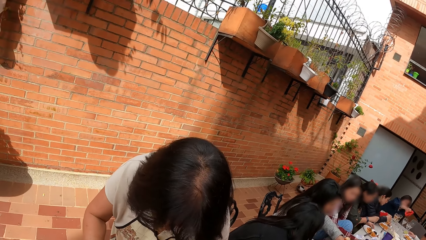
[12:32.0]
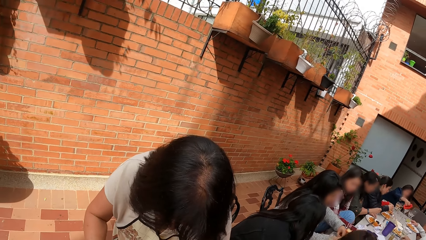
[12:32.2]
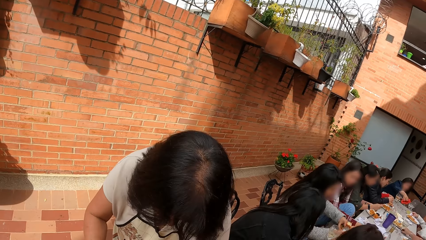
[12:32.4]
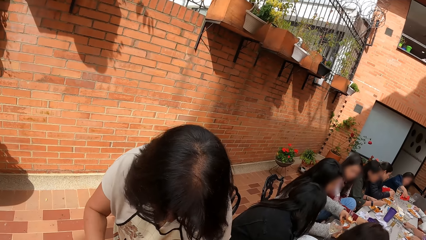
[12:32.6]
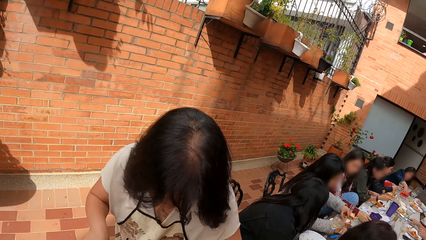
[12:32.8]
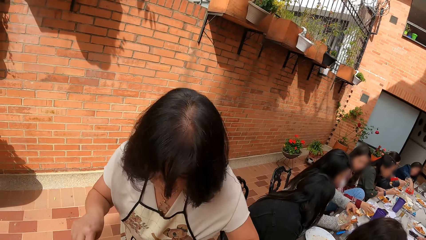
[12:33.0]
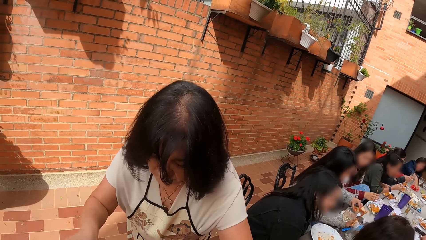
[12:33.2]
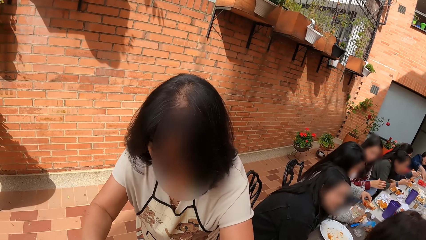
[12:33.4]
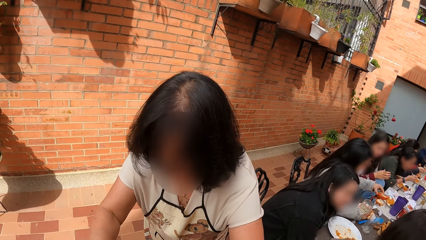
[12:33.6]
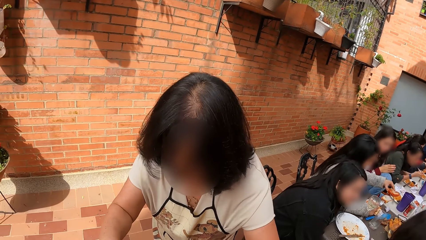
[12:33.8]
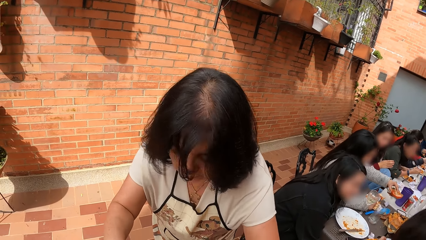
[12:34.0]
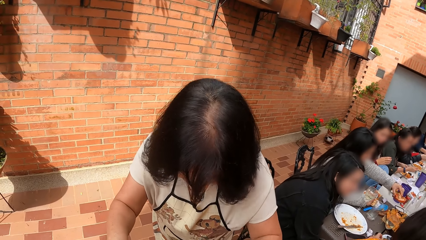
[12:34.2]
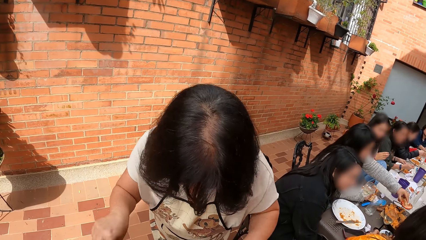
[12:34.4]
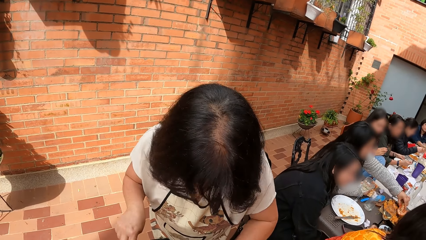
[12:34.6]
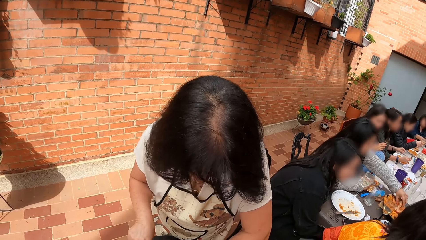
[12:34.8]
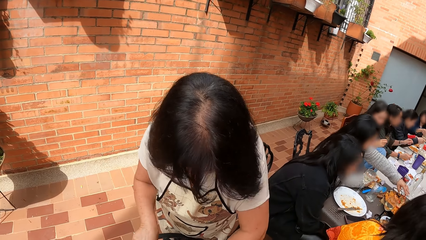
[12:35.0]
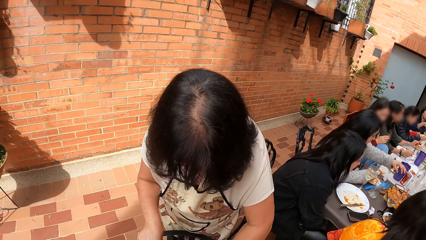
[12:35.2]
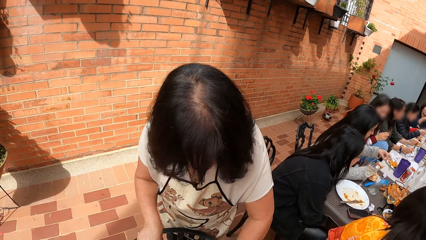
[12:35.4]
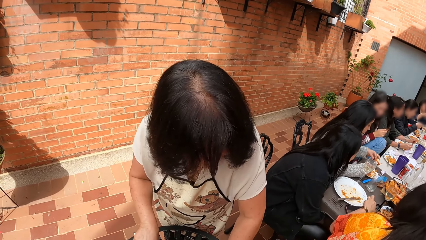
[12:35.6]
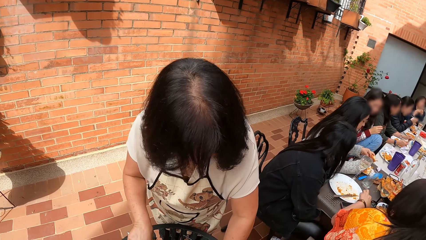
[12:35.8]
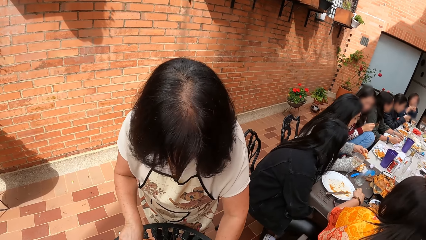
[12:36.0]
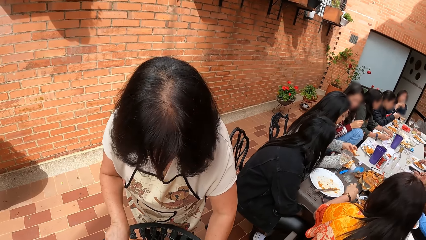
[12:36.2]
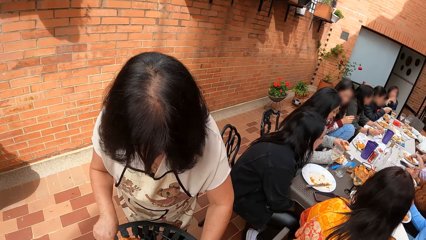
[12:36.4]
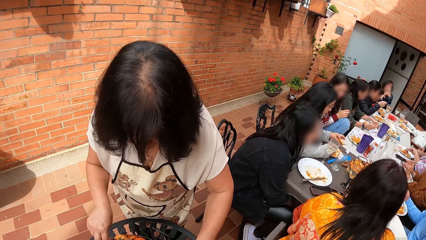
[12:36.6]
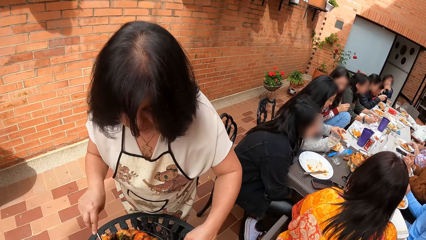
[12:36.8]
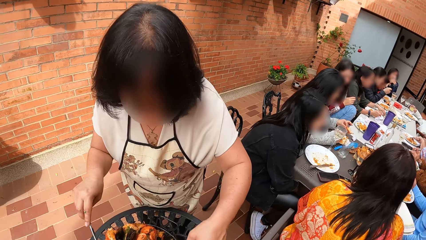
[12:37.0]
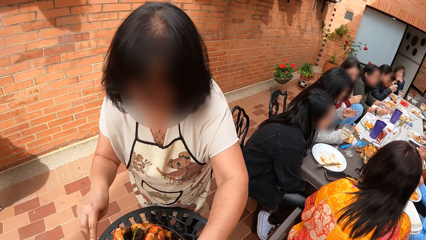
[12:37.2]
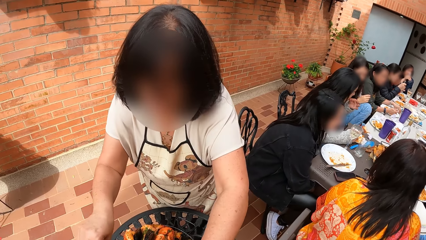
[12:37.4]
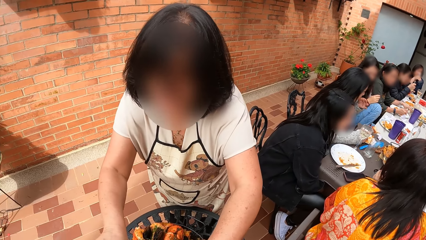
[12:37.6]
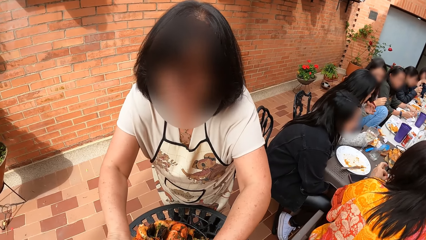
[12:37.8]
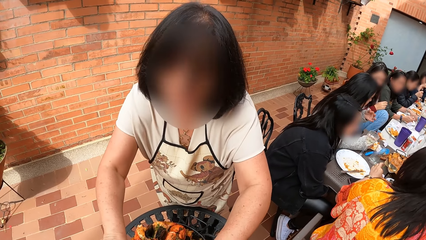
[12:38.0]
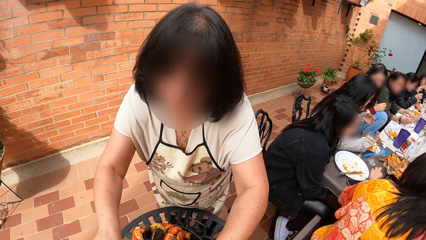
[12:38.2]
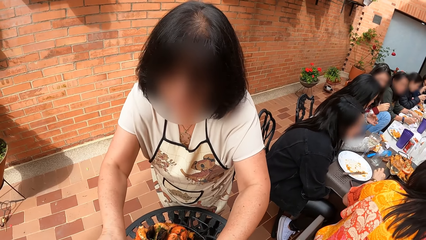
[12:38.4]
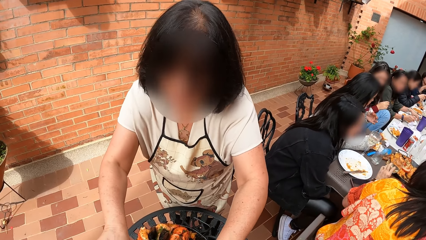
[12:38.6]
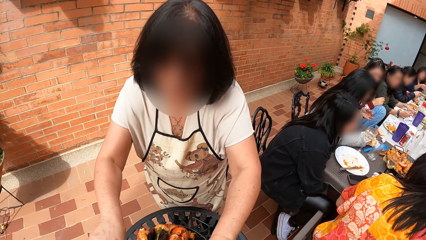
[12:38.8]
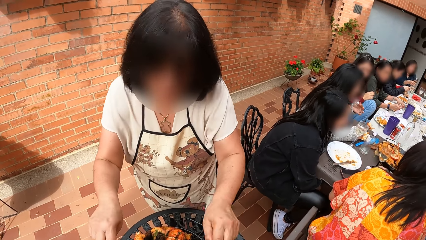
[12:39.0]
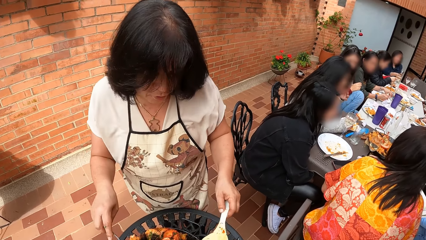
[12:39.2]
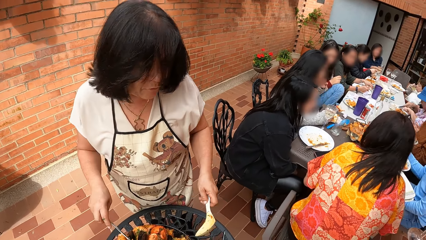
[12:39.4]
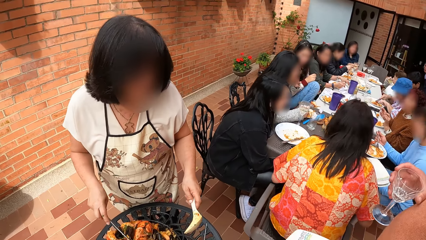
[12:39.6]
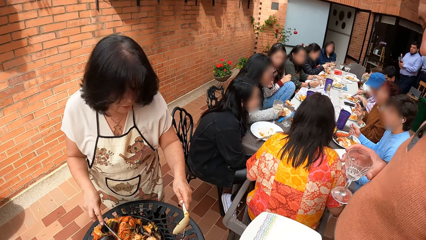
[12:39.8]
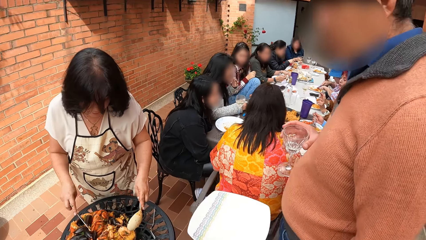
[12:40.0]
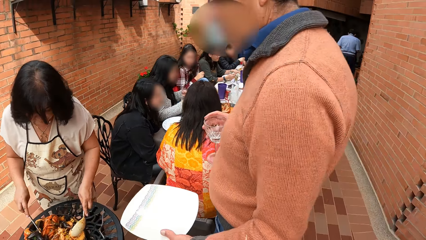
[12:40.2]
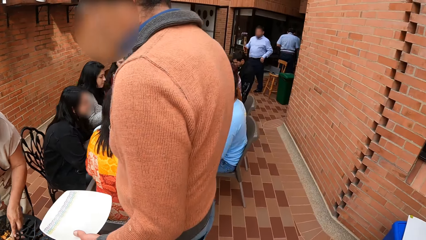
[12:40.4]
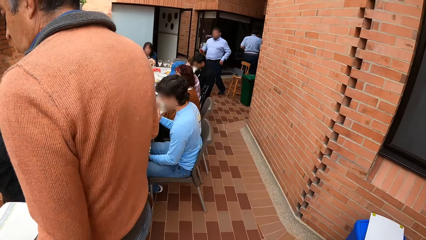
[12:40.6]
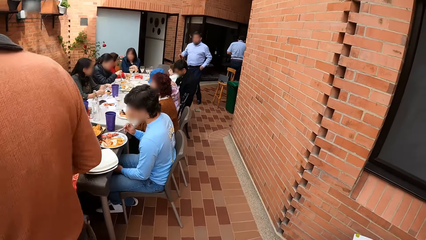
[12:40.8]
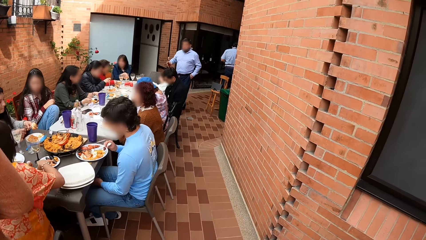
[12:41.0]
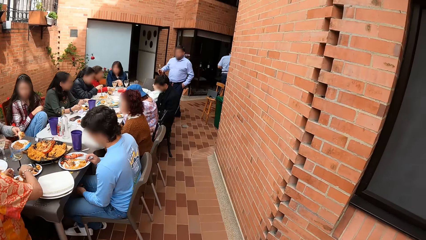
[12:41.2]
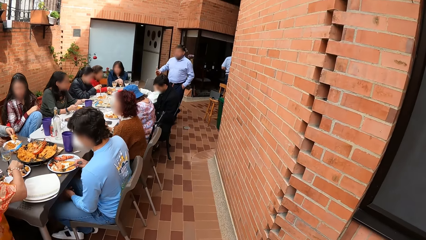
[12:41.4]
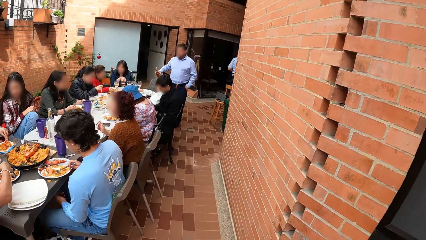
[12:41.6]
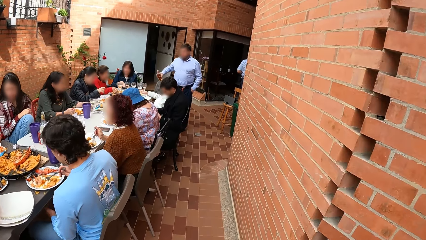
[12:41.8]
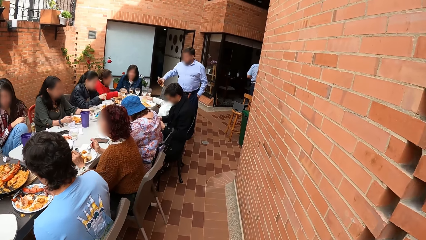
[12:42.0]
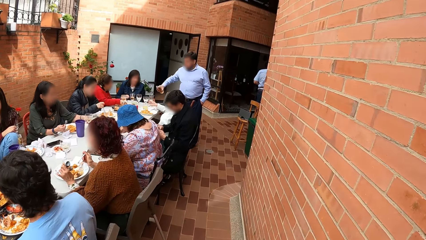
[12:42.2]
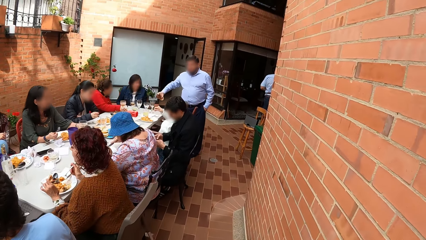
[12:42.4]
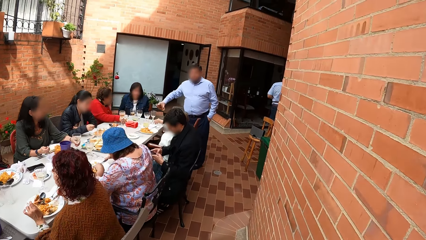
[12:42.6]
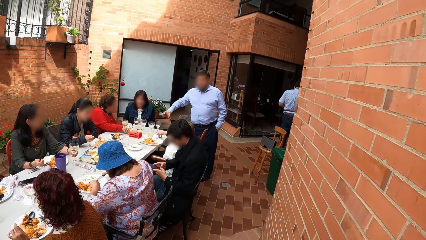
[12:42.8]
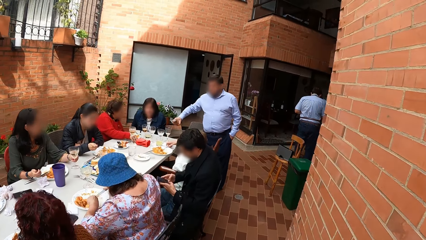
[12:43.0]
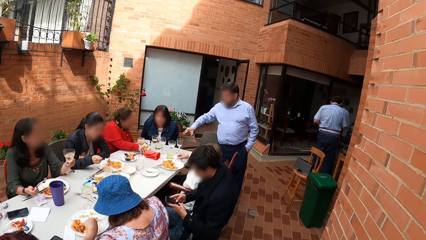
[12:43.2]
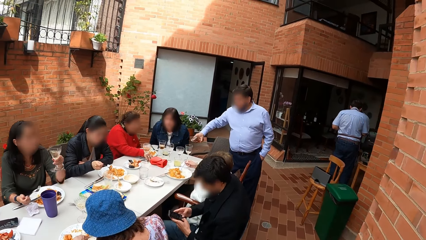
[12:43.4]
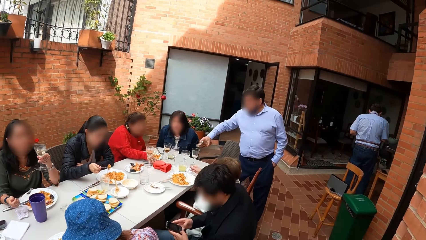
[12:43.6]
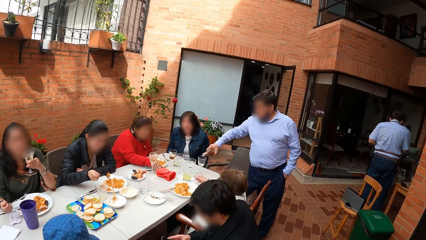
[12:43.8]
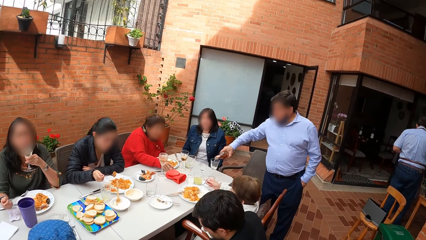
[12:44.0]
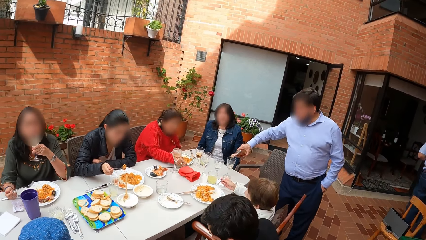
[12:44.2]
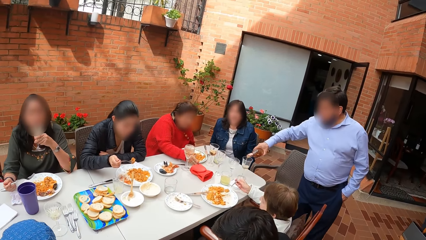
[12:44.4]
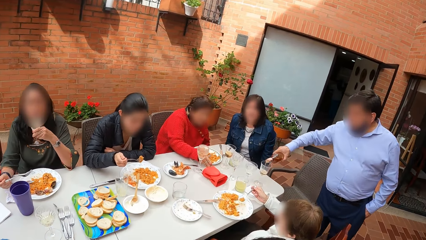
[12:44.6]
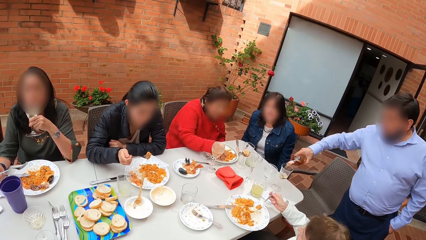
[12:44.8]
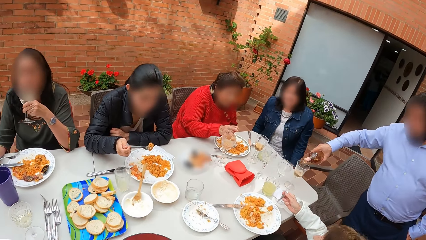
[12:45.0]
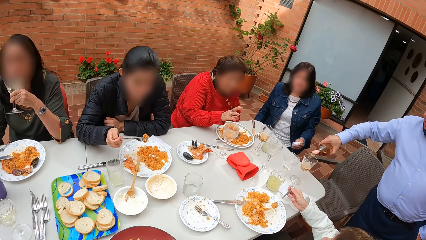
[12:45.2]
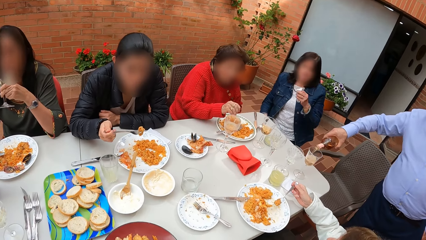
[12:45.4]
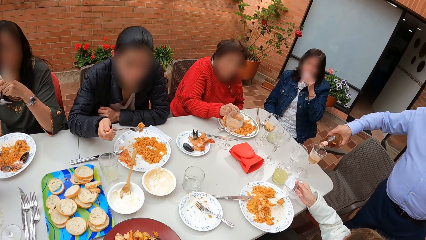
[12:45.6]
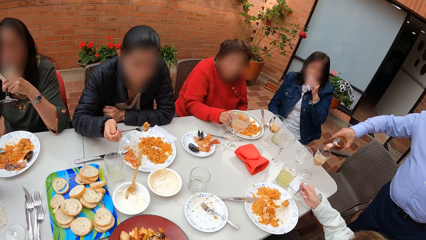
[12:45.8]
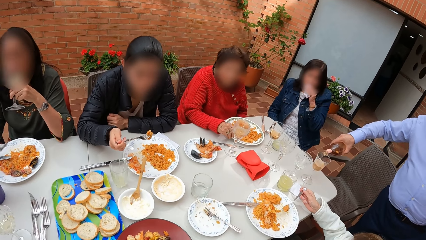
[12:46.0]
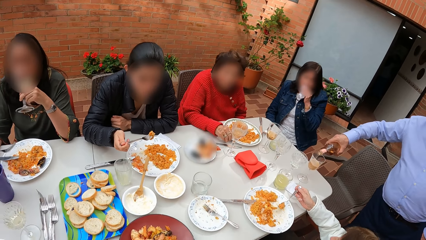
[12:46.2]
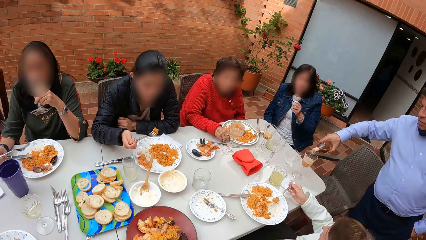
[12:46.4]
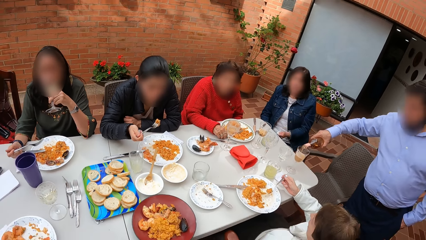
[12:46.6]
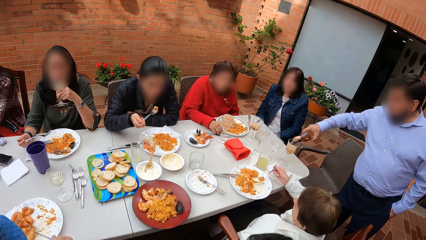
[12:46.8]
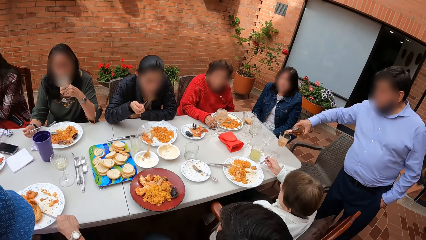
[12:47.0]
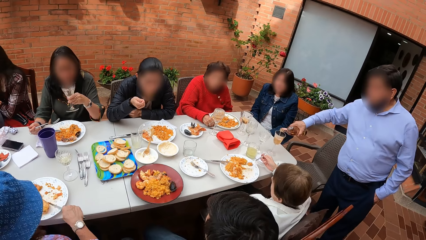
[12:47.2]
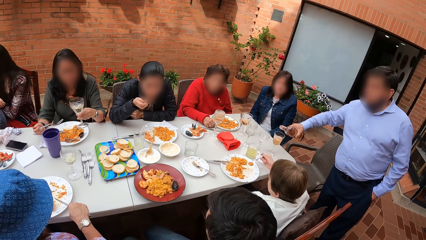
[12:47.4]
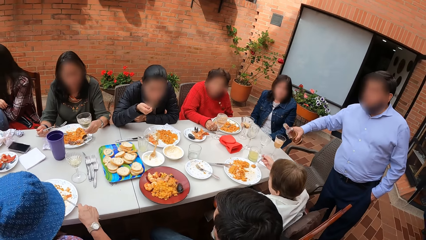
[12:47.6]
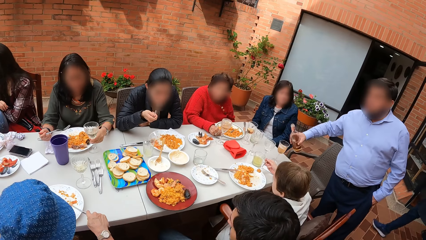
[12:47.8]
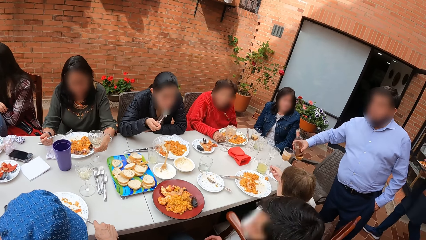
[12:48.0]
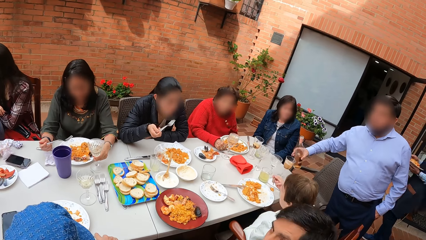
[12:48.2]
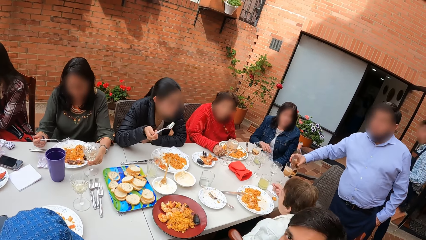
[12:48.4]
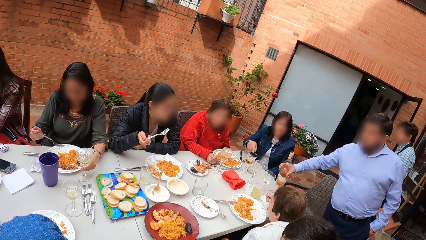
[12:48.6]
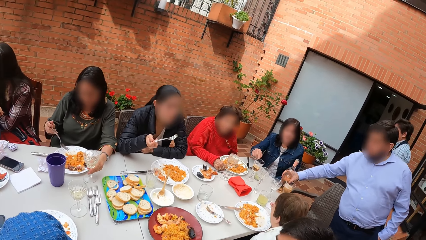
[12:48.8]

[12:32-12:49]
The camera wearer walks beside the wall. He puts food on the plate. He drops the plate of rice on the table with his right hand.
